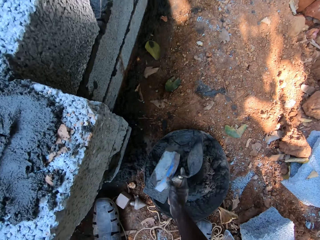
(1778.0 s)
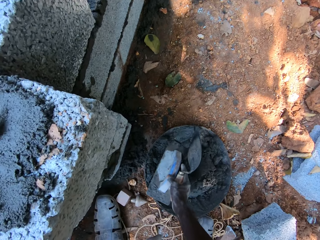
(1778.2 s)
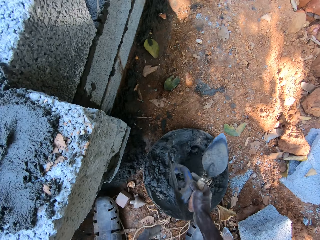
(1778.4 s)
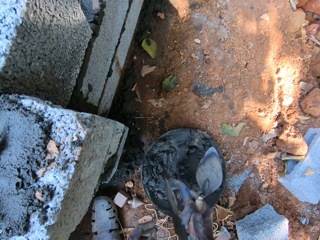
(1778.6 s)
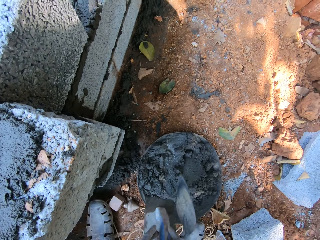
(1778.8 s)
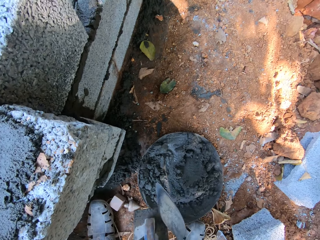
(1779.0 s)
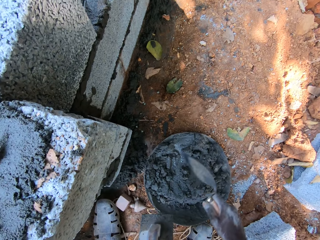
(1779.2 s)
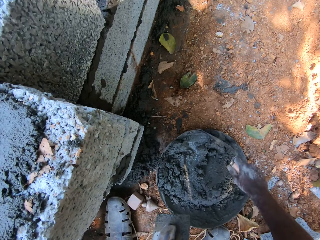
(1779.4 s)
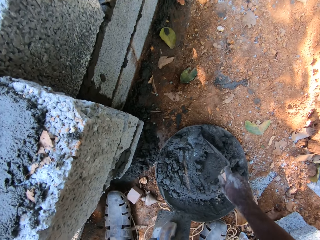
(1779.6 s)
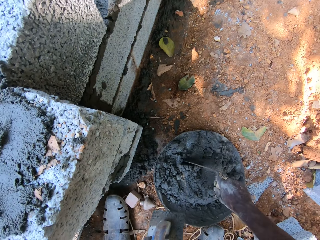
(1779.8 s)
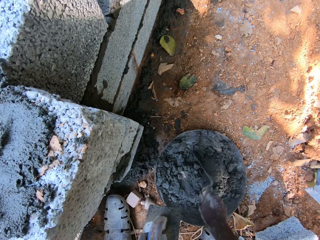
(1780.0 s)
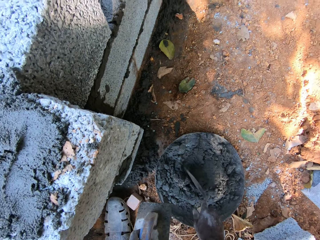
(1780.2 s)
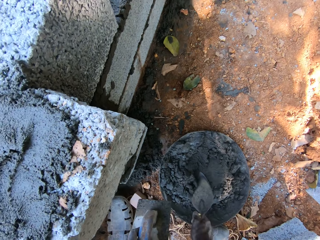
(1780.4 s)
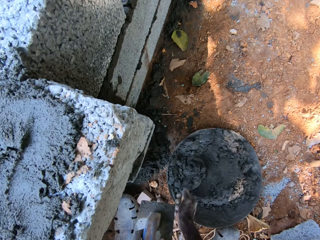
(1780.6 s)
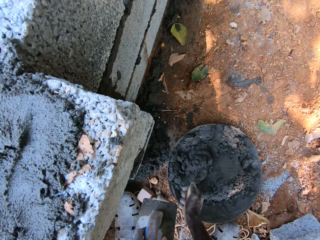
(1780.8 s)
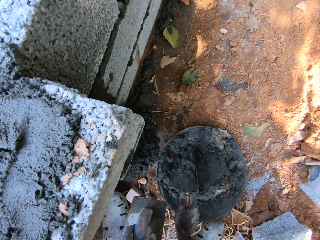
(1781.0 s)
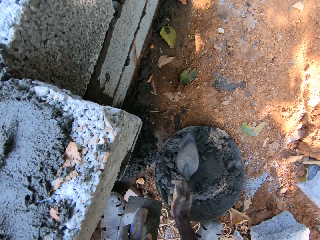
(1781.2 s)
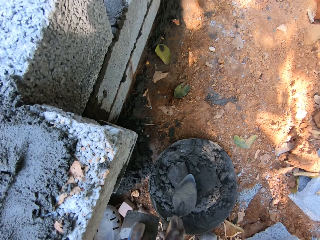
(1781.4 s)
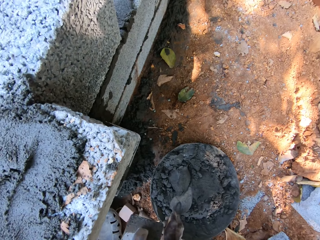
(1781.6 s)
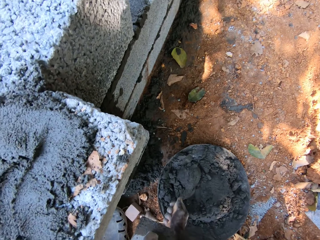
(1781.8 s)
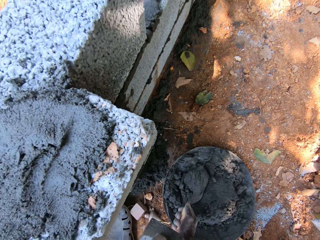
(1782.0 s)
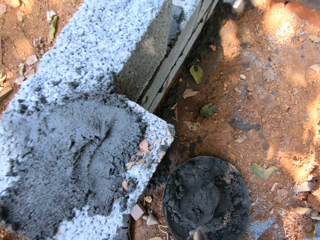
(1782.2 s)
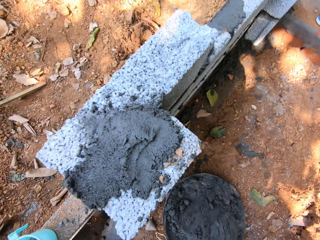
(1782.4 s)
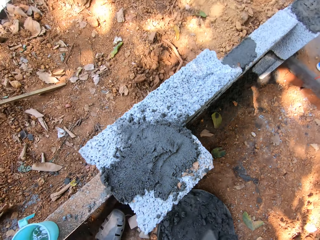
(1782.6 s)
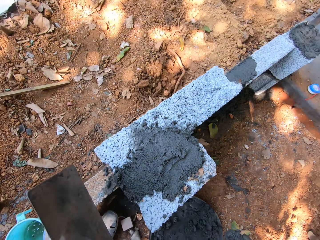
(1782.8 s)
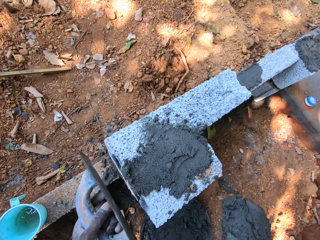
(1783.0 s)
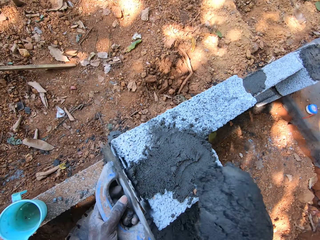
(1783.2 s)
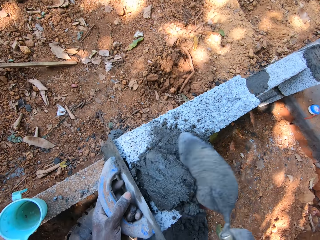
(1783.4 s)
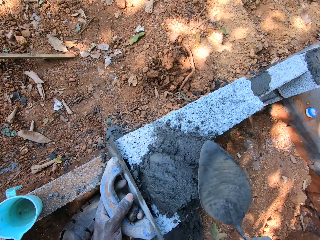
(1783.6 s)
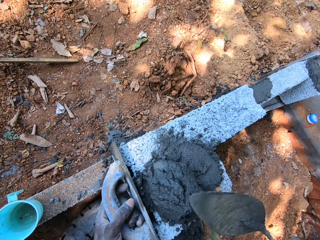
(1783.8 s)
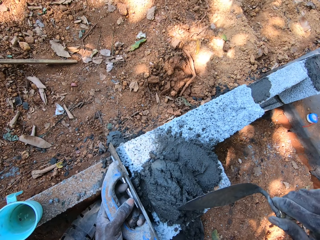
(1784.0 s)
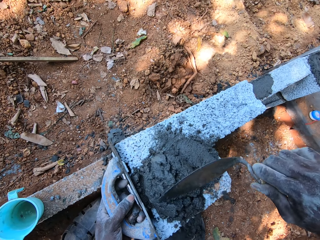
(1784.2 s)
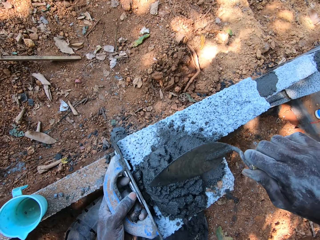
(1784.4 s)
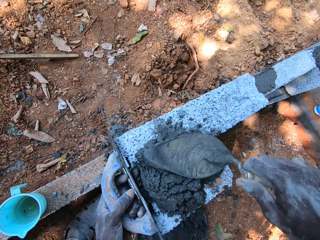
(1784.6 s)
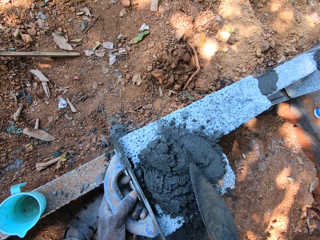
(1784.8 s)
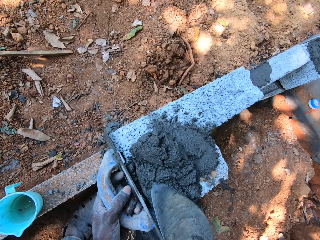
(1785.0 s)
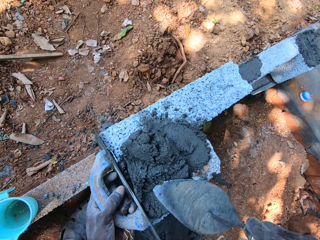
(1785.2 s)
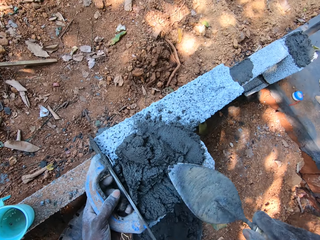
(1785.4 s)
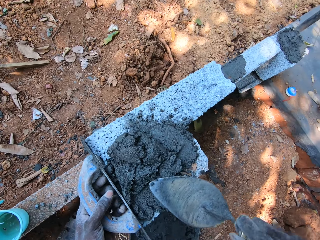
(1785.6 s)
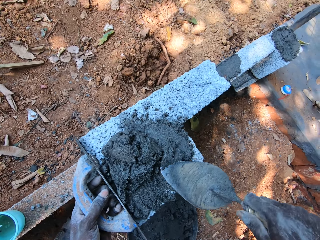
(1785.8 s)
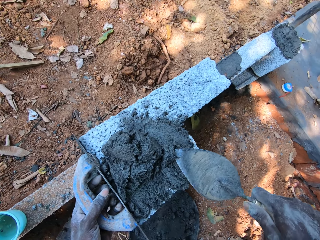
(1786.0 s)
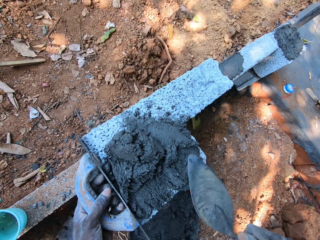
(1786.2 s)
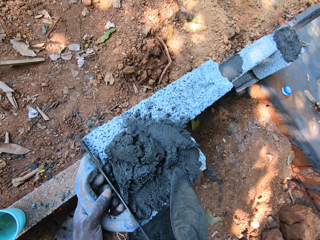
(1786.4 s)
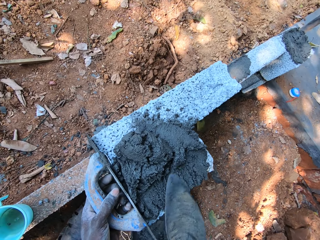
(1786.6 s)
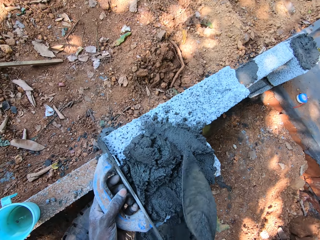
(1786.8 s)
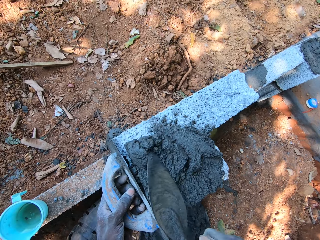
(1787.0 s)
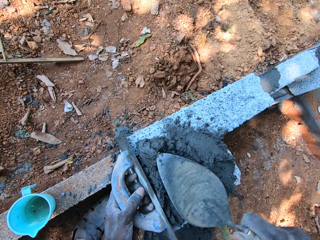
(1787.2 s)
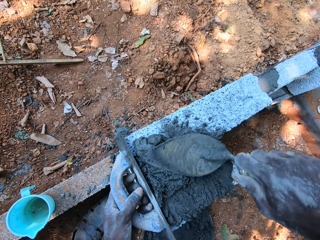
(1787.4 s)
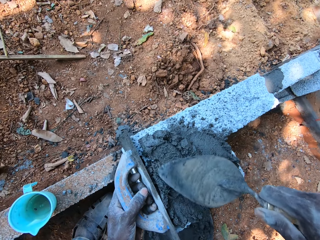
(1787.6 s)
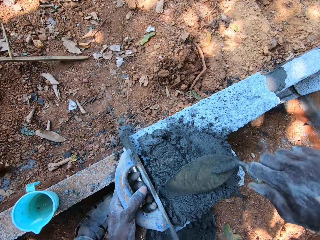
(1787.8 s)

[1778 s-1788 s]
The camera wearer picks up the wooden float from the pan on the ground with his right hand. He passes the wooden float in his right hand to his left hand. He mixes the mortar in the pan on the ground with the trowel in his right hand. He scoops the mortar from the pan on the ground with the trowel in his right hand. He places the wooden float in his left hand on the block on the fence. He drops the mortar on the trowel on the block on the fence with his right hand. He spreads the mortar on the block on the fence with the trowel in his right hand.

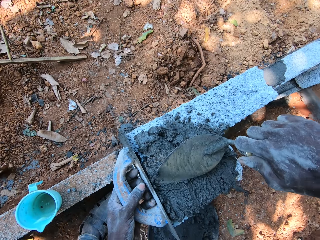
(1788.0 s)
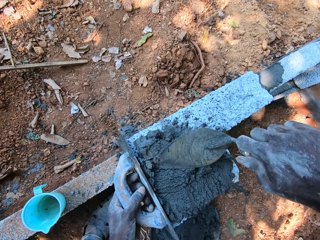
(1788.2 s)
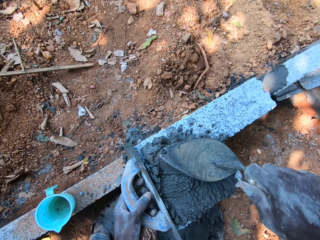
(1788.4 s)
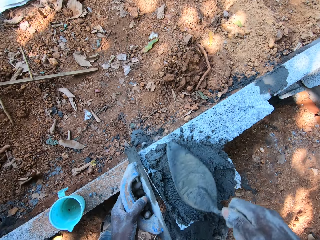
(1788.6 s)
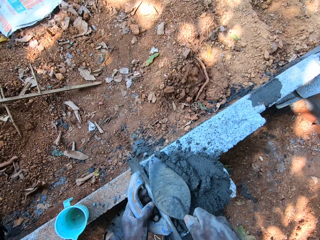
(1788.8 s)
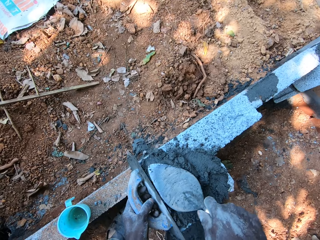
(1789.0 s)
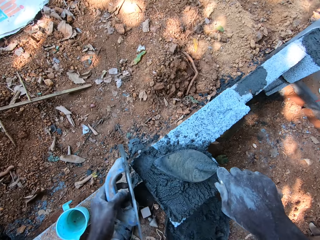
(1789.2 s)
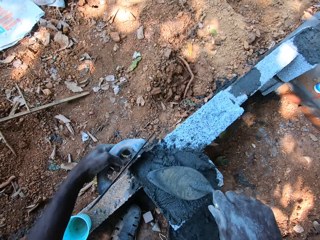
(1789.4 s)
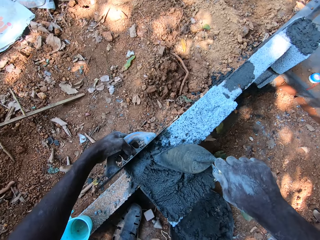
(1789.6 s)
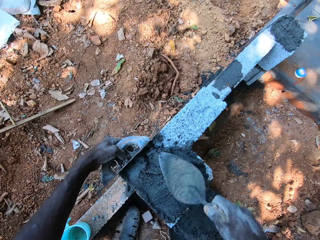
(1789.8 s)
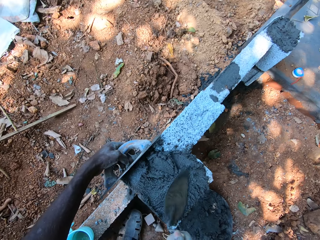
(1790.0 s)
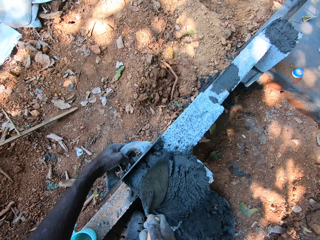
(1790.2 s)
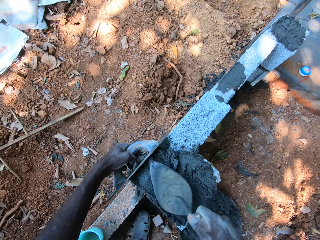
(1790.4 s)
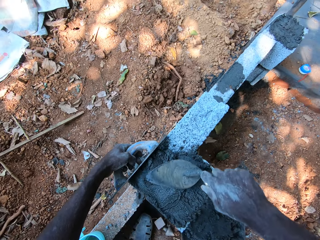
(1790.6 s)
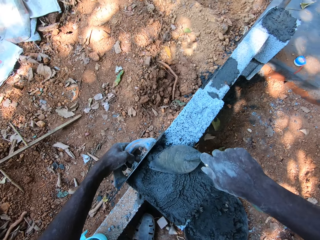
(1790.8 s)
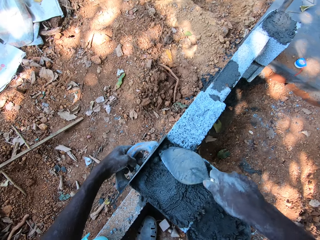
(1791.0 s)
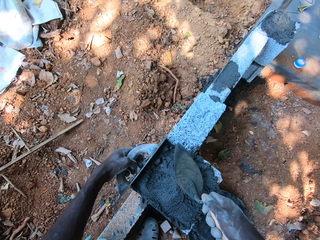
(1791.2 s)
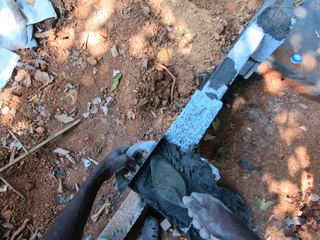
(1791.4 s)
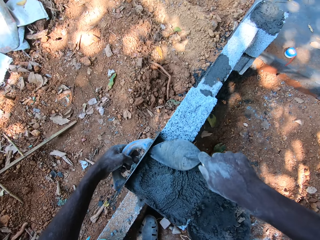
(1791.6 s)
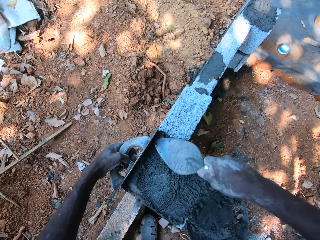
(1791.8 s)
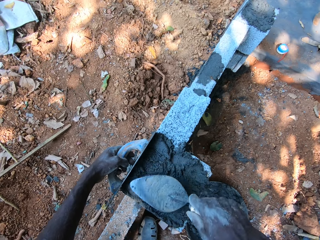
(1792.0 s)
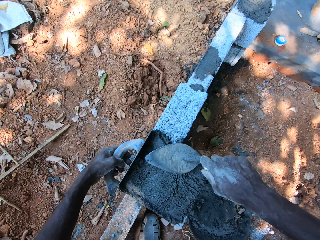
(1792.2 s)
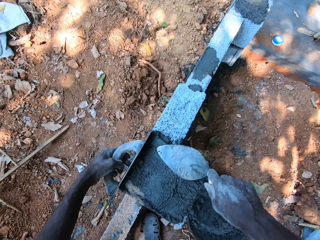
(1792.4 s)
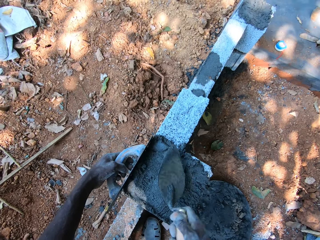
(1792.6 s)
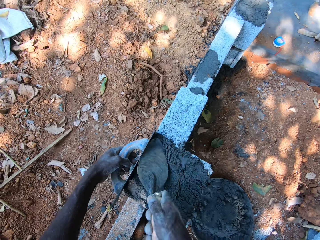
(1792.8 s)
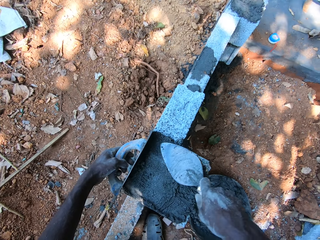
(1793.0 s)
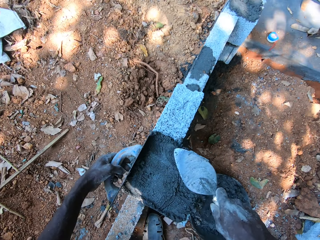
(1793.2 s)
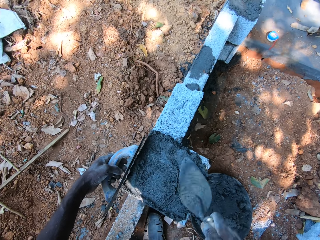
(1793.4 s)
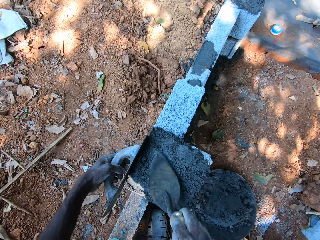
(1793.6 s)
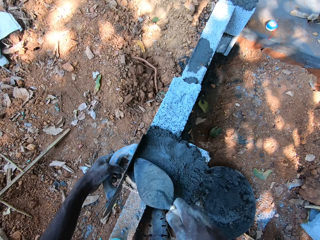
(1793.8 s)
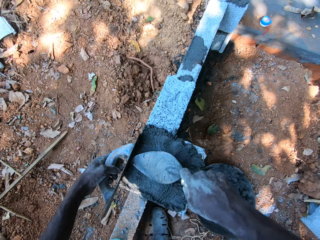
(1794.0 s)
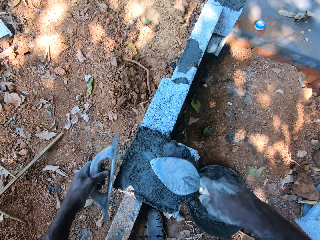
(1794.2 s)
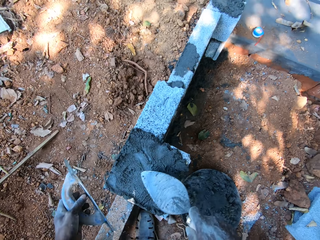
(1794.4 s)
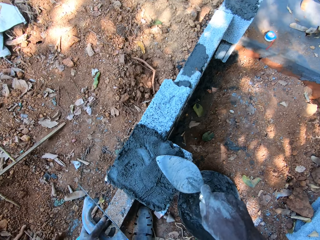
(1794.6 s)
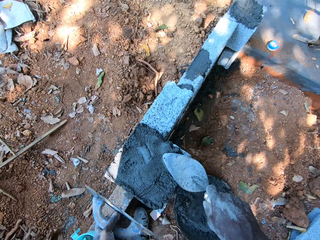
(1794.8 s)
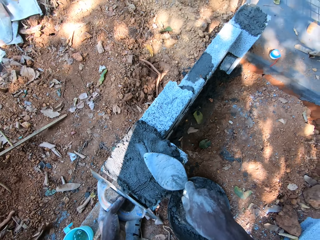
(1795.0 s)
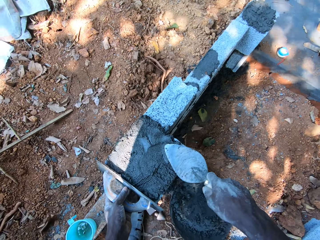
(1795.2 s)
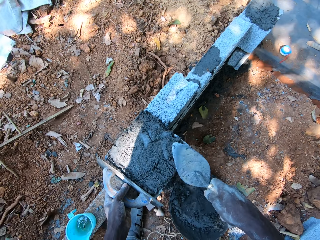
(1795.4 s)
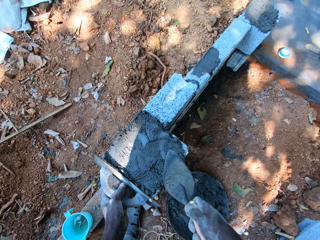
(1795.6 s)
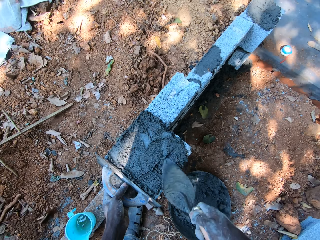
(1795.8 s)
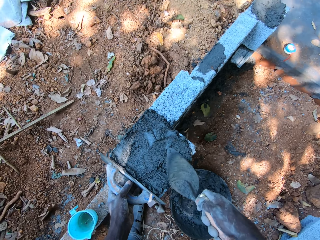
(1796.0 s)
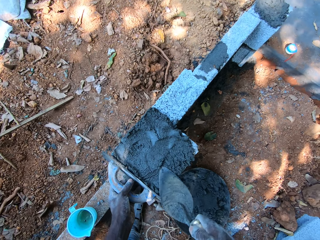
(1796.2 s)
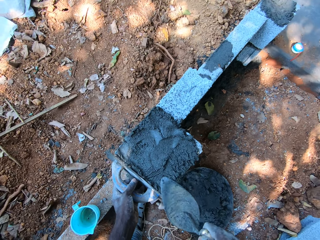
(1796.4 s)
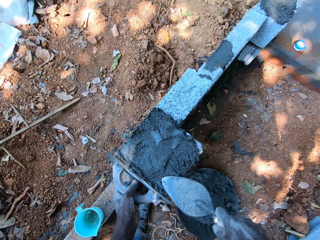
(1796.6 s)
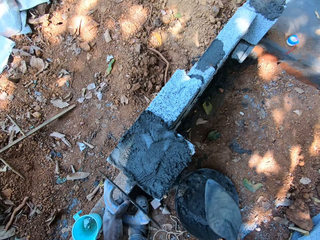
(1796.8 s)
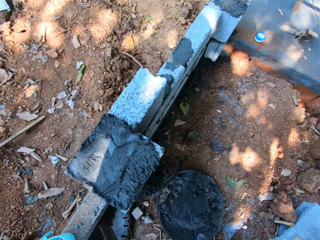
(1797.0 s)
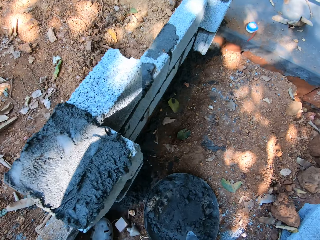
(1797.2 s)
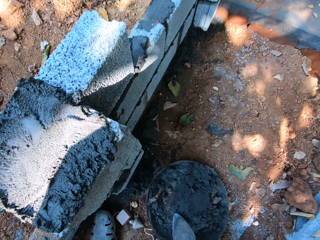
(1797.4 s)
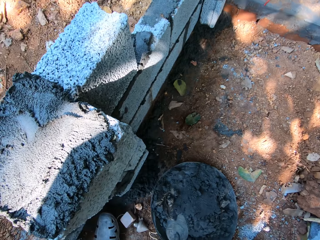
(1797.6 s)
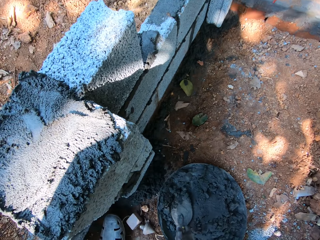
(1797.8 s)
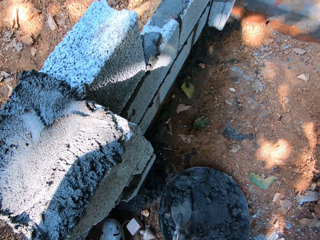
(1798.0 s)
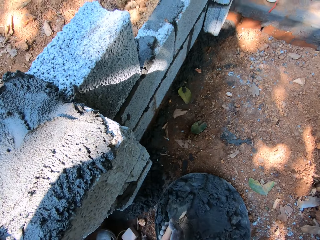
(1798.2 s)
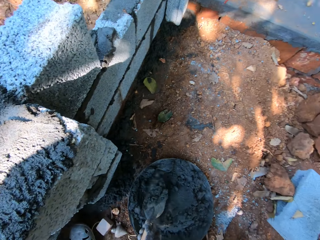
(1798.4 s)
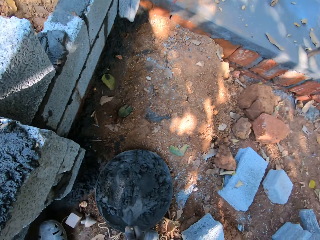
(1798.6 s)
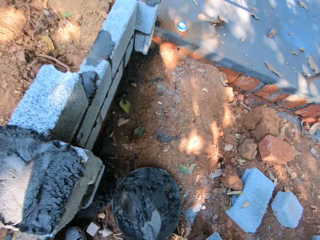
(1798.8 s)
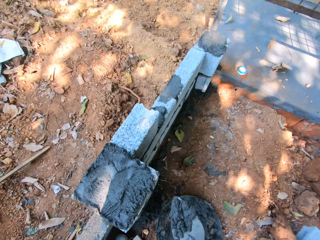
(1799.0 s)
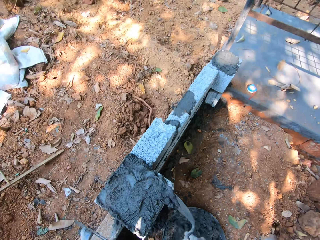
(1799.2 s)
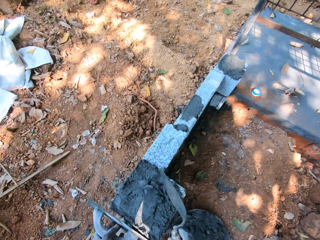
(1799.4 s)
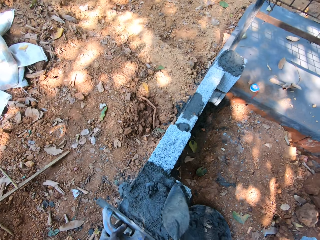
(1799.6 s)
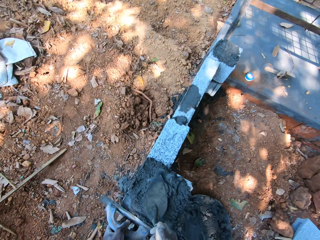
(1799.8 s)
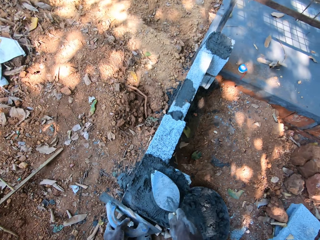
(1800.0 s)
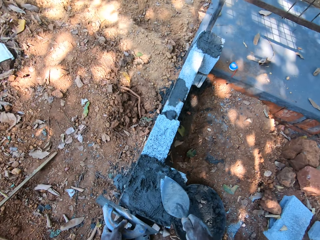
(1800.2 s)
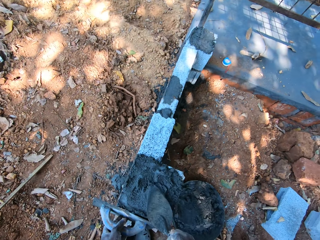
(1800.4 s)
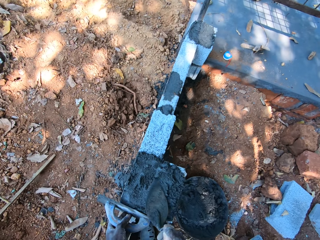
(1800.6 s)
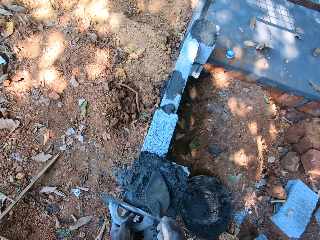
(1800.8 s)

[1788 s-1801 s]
The camera wearer spreads mortar with a trowel. He moves the wooden float in his left hand on the block on the fence. He prevents the mortar from falling with a finishing trowel. He levels the mortar with the trowel. He places the wooden float in his left hand on the block on the fence. He scoops the mortar from the pan on the ground with the trowel in his right hand. He drops the mortar on the trowel on the block on the fence with his right hand. He places the wooden float in his left hand on the block on the fence. He spreads the mortar on the block on the fence with the trowel in his right hand.
